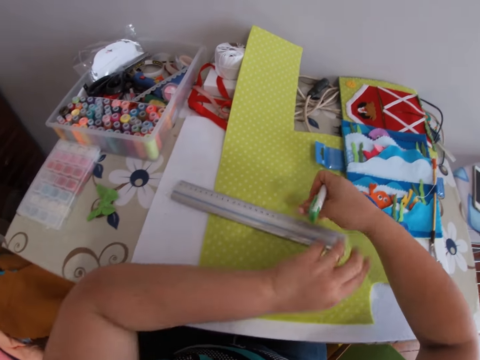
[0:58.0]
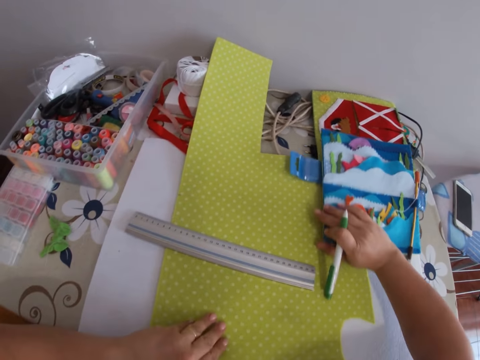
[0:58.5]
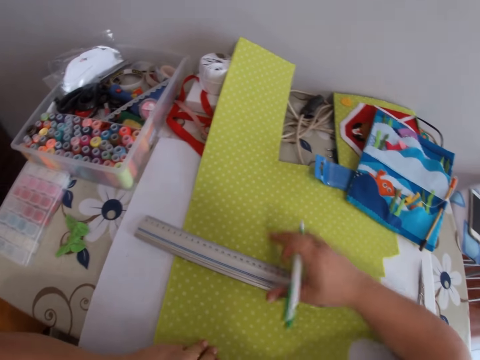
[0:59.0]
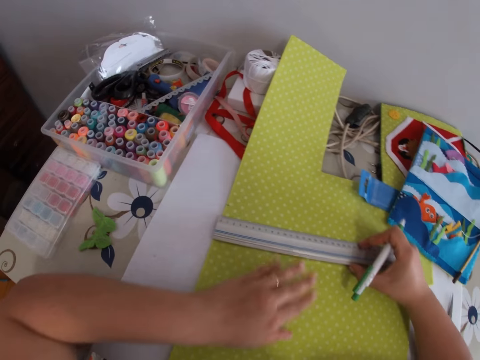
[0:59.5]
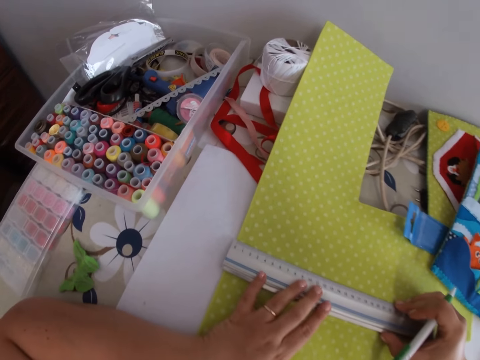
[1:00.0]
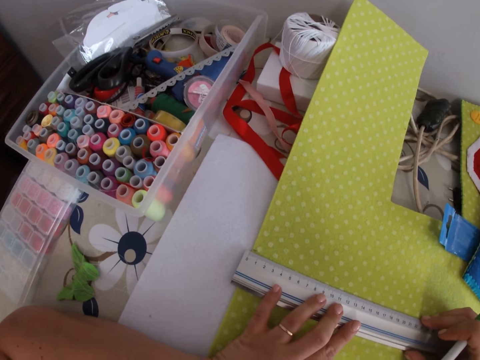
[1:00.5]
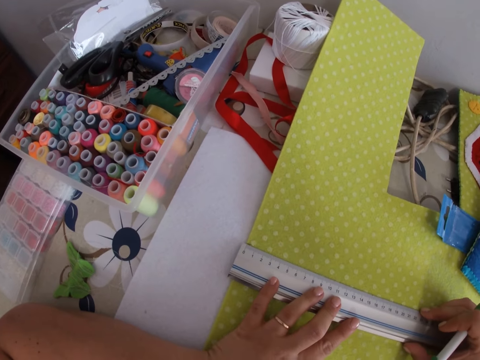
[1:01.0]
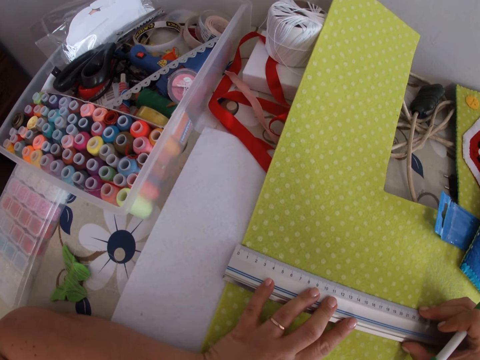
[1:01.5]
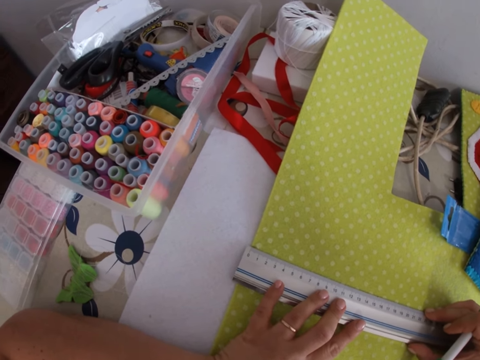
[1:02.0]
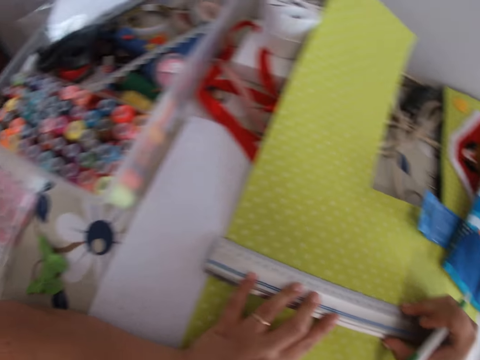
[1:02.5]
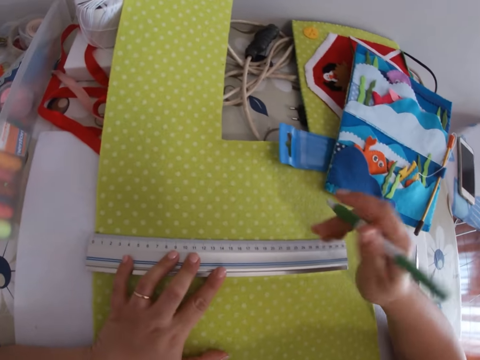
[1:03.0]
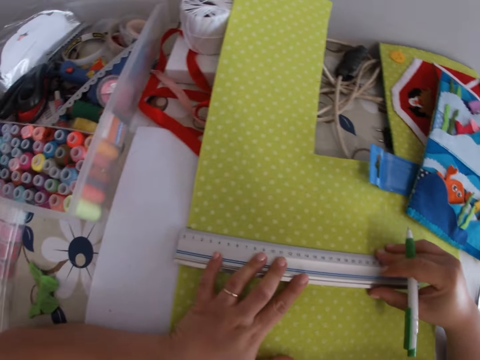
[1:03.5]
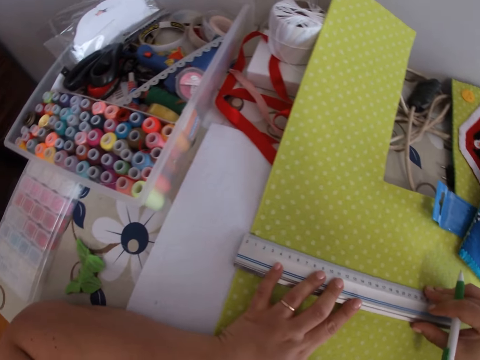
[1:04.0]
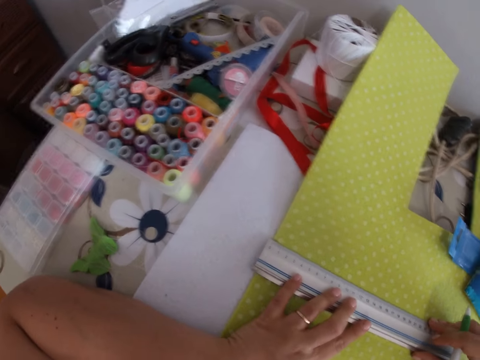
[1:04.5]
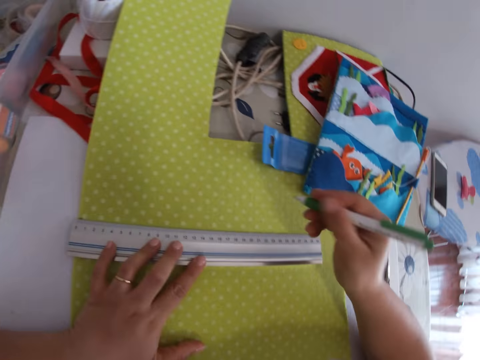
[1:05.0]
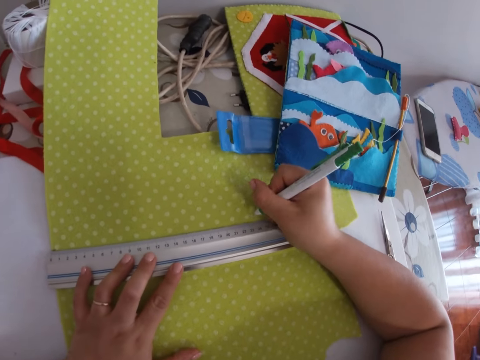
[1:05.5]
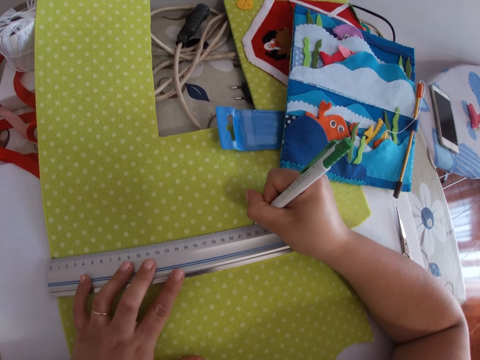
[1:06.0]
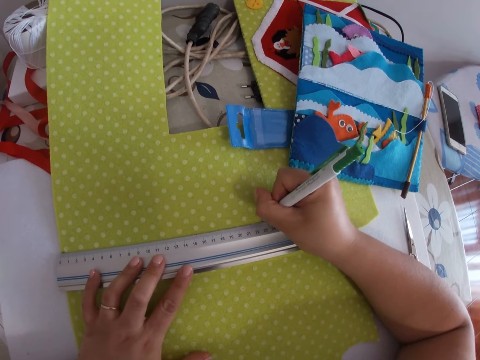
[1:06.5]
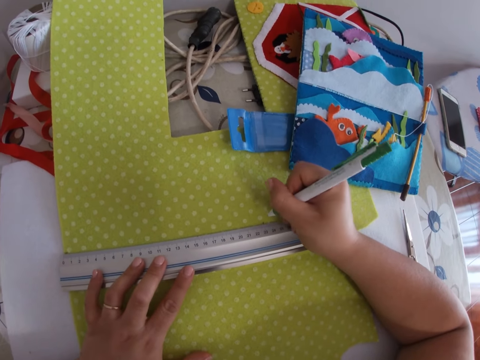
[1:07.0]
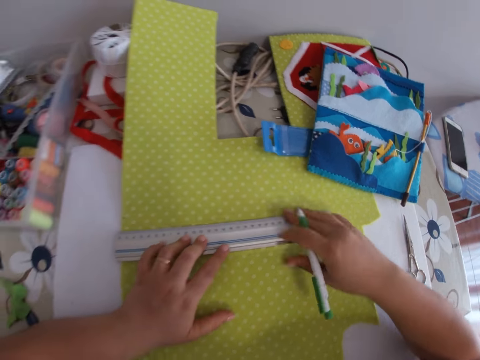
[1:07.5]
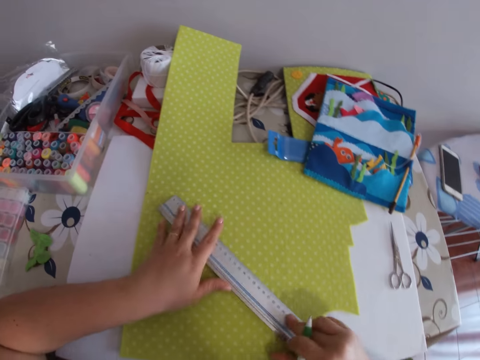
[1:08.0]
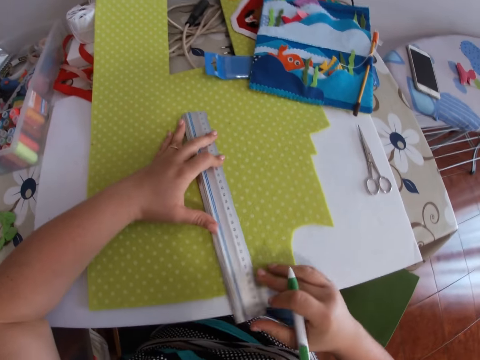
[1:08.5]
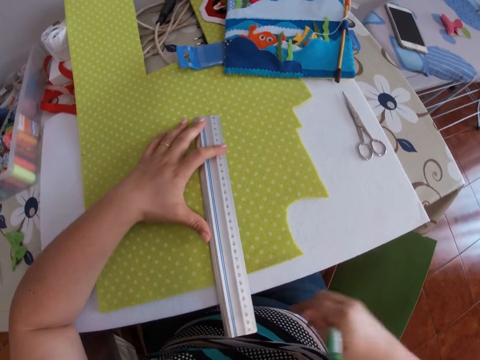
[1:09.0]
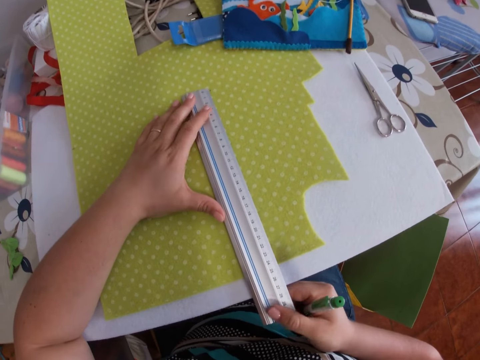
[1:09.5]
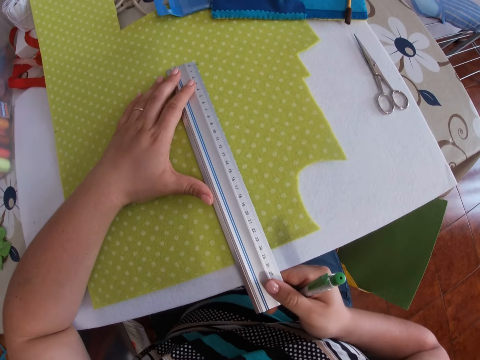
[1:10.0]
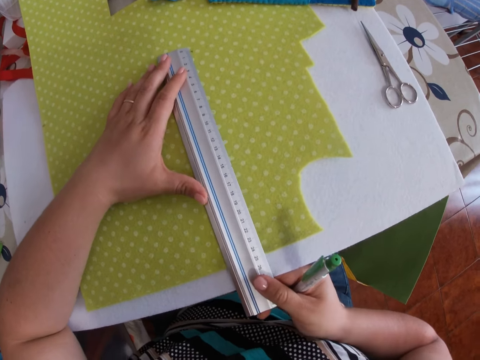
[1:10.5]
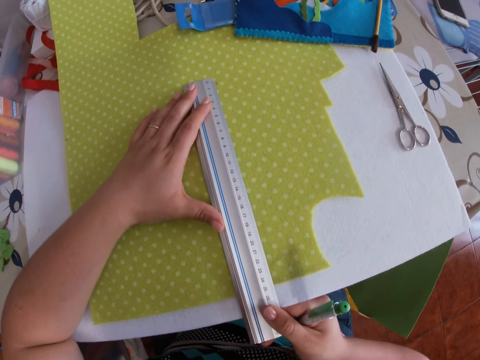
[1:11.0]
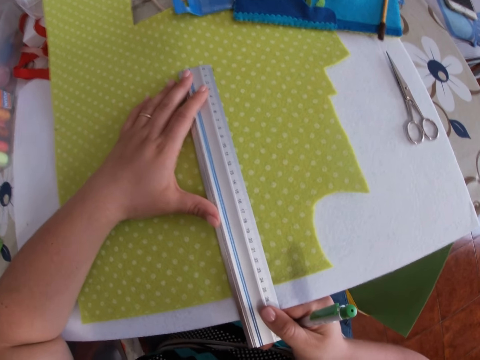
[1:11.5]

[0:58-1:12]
The camera wearer moves the ruler. They measure the piece of cloth with the ruler. They put a mark with the pen on the piece of cloth. They move the ruler.

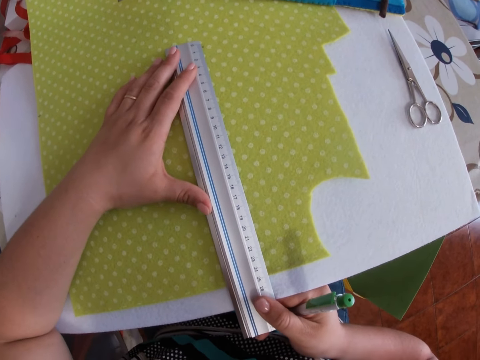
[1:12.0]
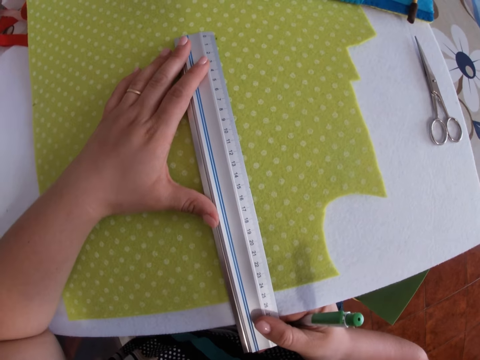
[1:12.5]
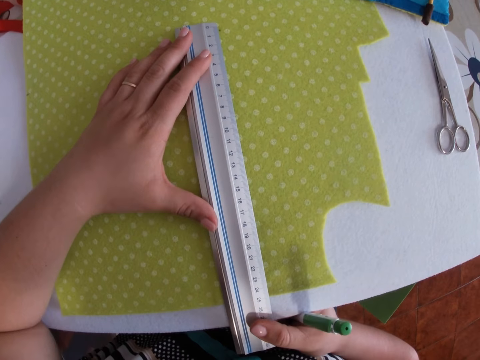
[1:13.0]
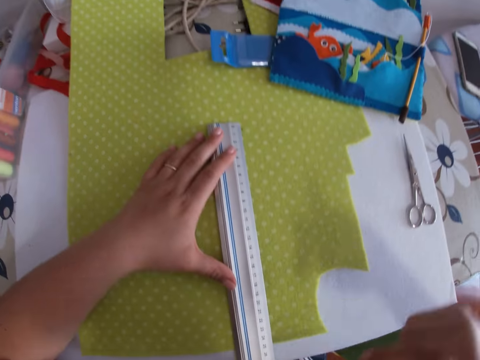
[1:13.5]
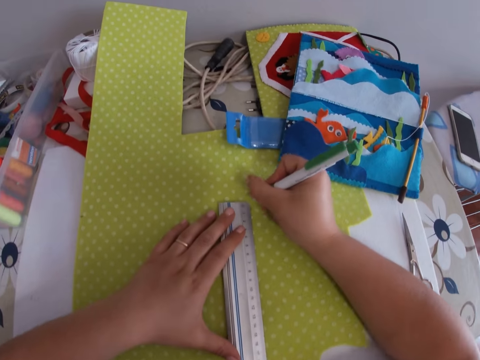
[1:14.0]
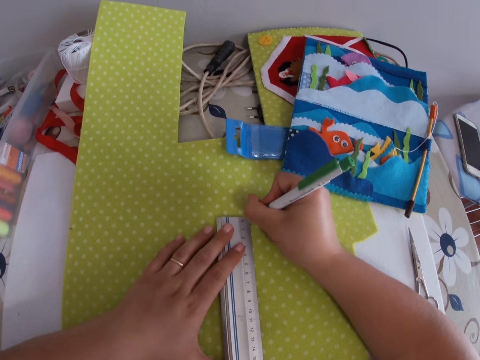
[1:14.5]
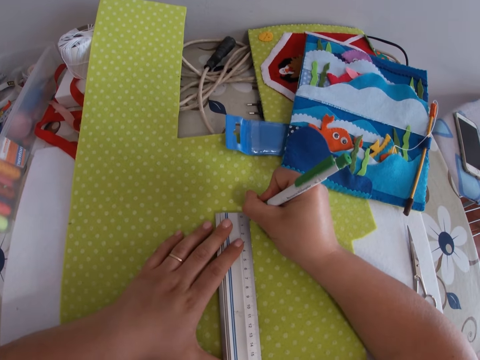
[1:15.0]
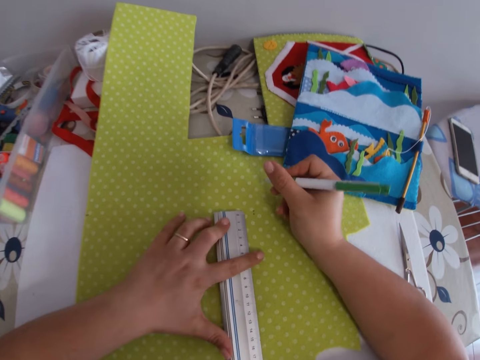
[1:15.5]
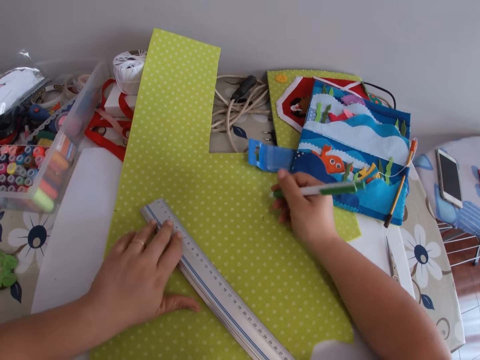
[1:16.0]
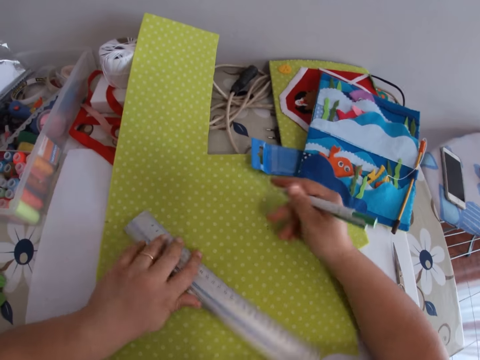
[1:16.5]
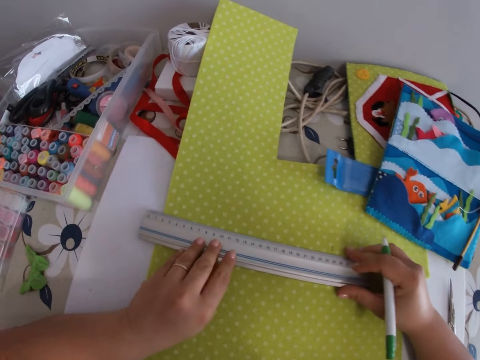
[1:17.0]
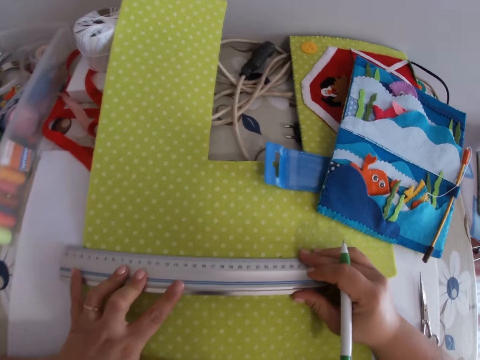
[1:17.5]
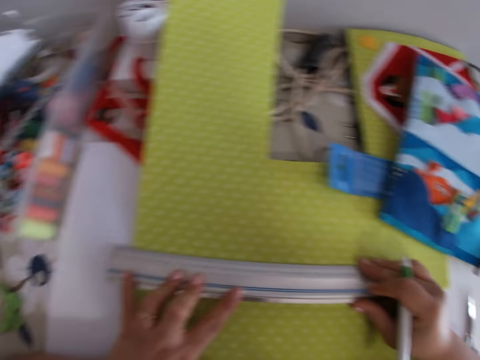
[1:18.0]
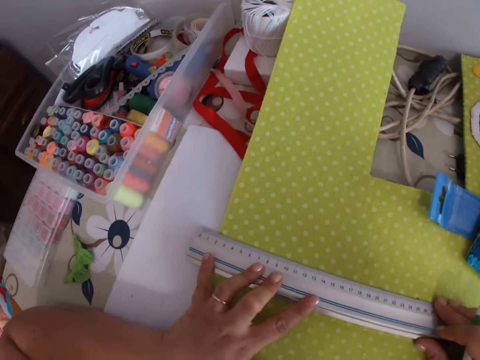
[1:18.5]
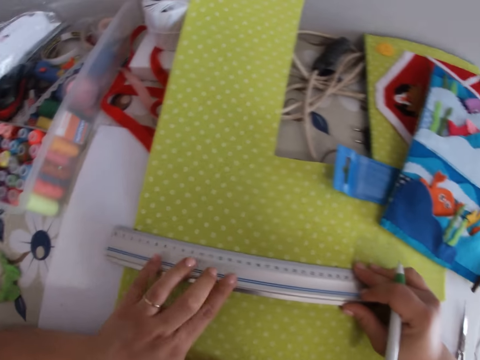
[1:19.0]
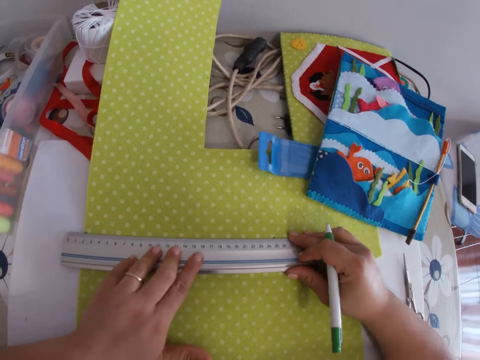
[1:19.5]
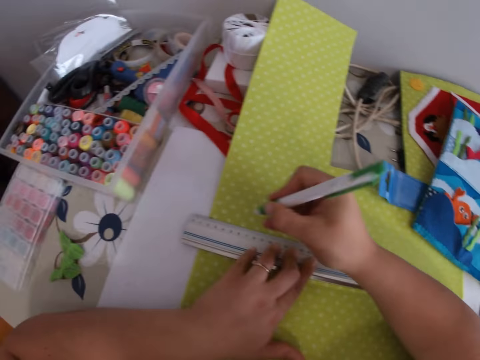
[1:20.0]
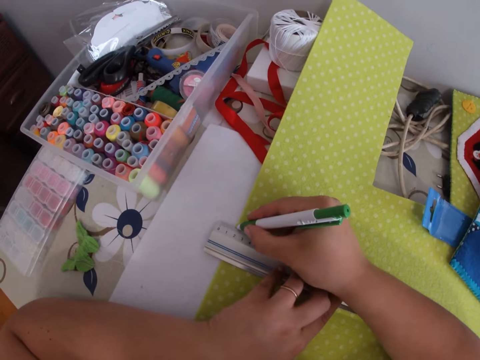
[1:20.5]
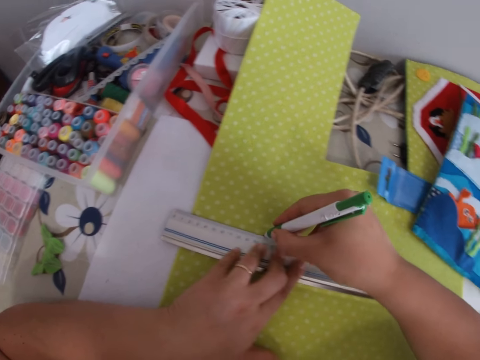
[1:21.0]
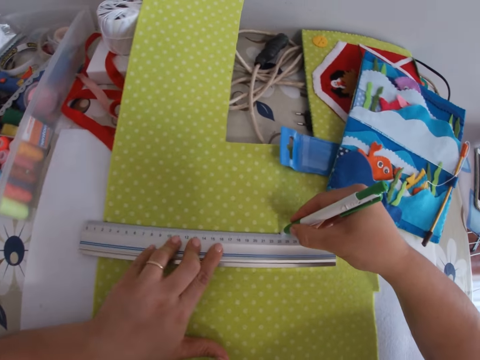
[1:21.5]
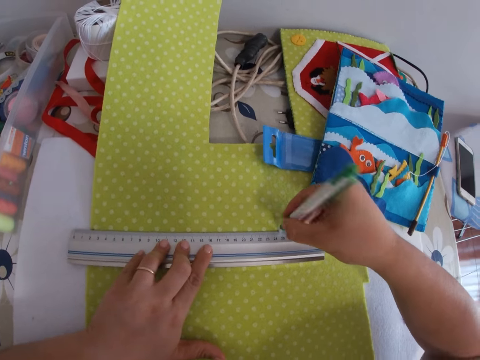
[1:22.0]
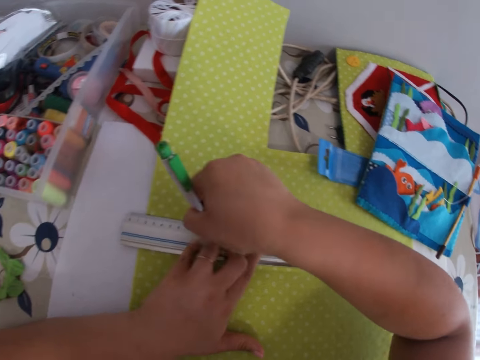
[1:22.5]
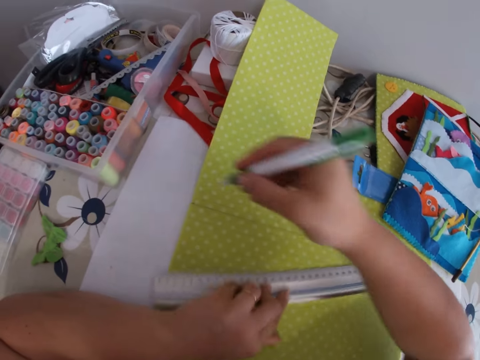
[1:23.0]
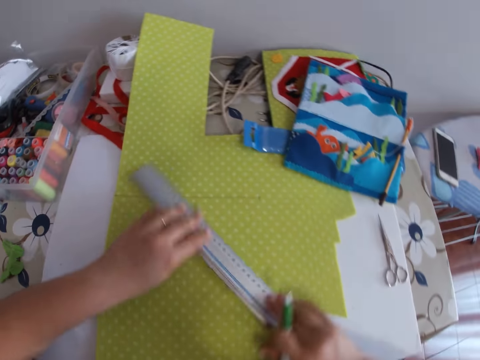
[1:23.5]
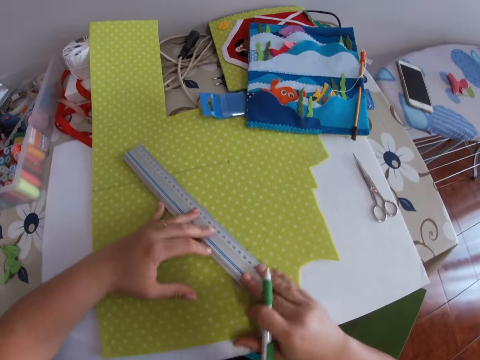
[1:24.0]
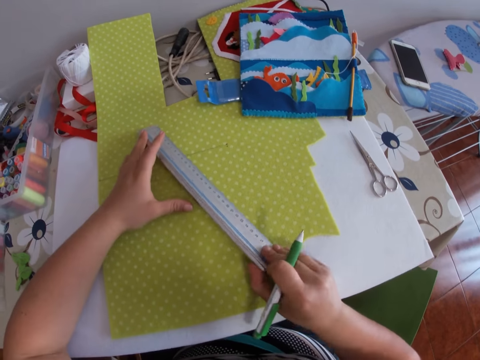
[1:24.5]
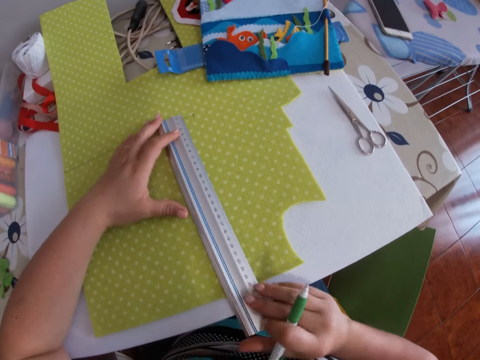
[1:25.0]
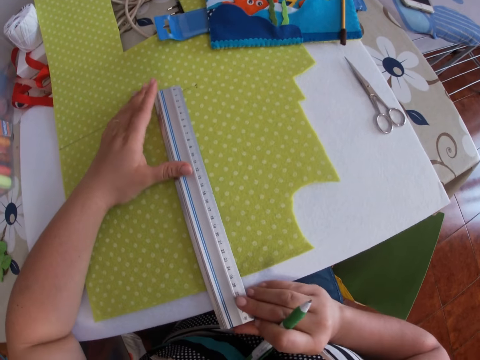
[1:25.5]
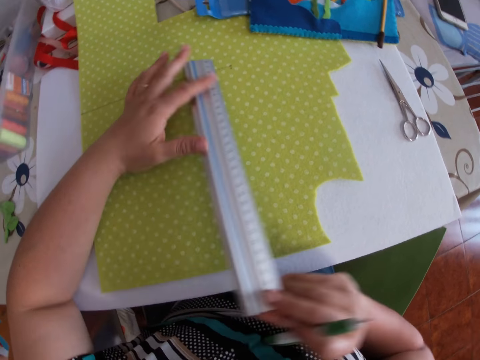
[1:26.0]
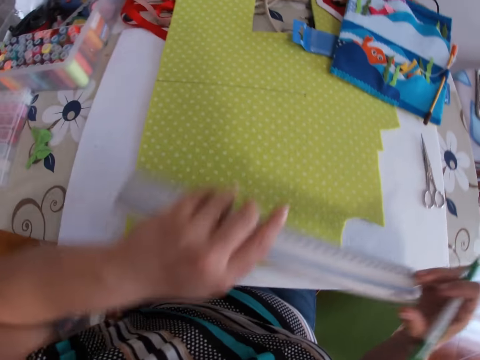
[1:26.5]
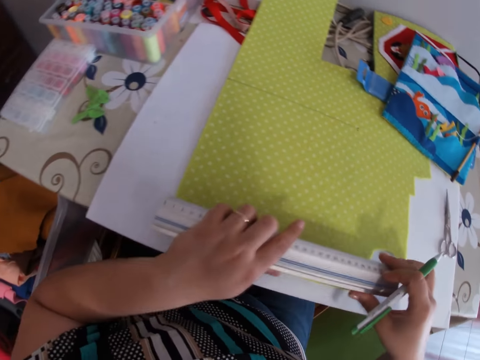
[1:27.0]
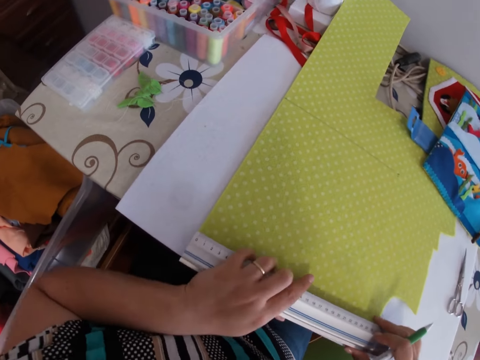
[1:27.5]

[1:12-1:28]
The camera wearer puts a mark with the pen on the piece of cloth. They move the ruler. They put a mark with the pen on the piece of cloth. They move the ruler.
